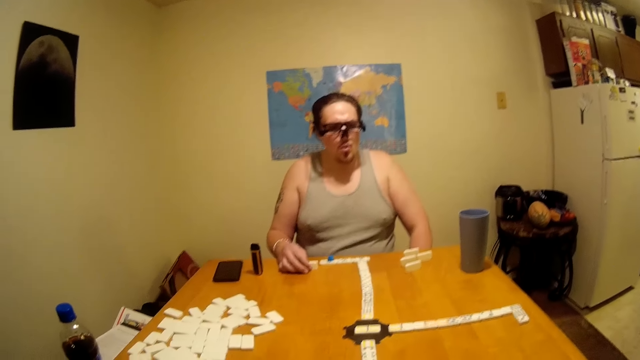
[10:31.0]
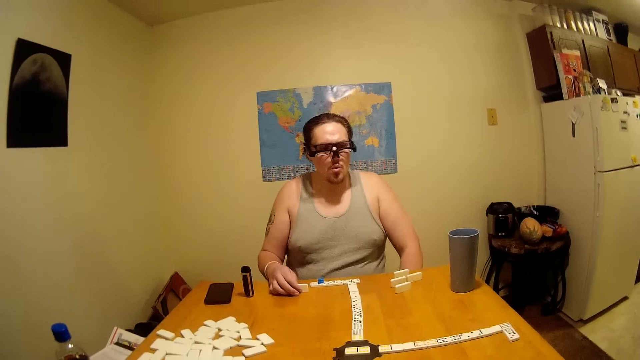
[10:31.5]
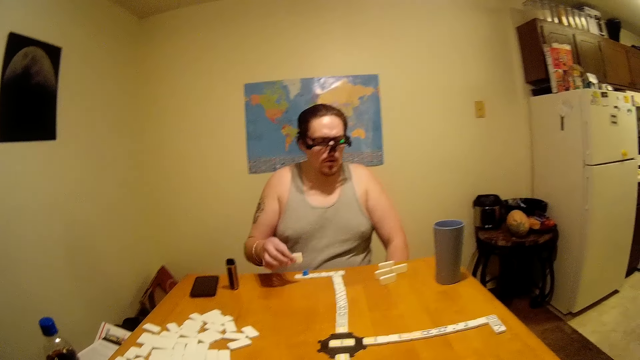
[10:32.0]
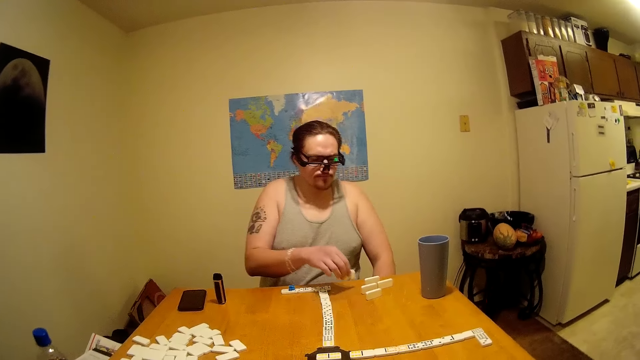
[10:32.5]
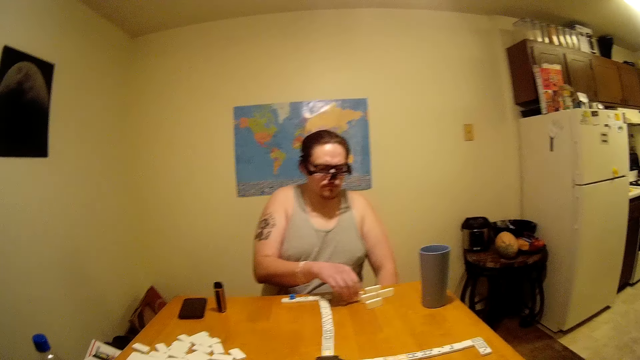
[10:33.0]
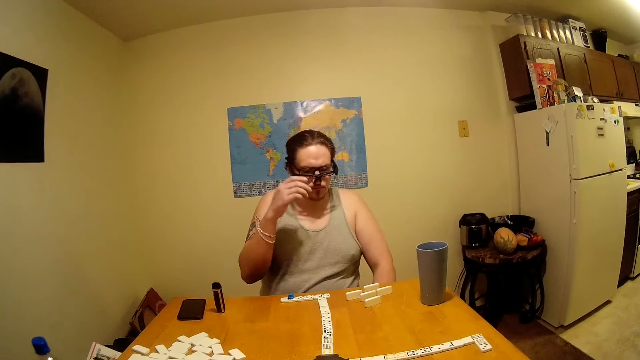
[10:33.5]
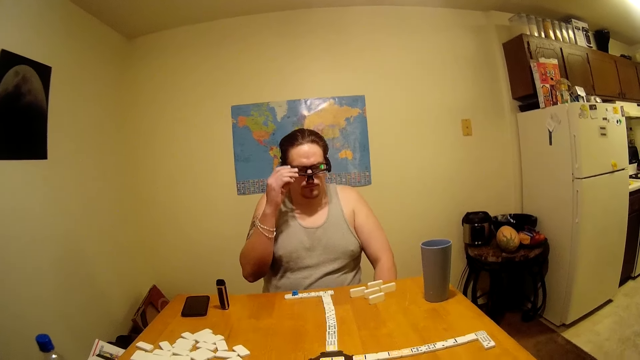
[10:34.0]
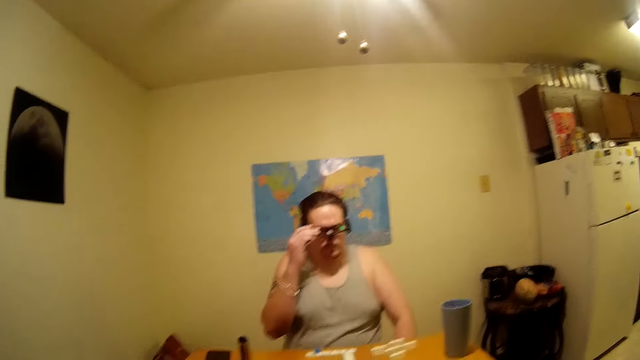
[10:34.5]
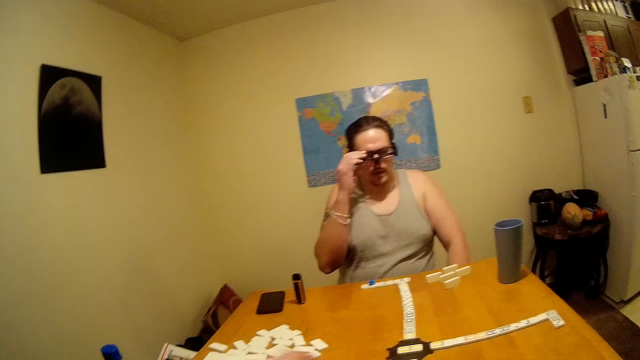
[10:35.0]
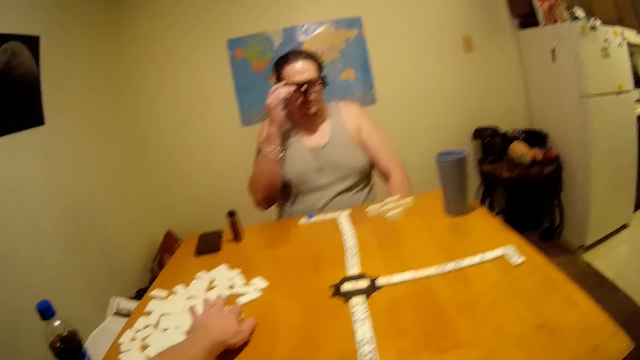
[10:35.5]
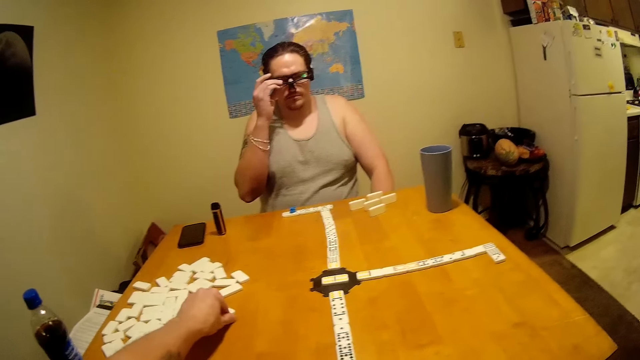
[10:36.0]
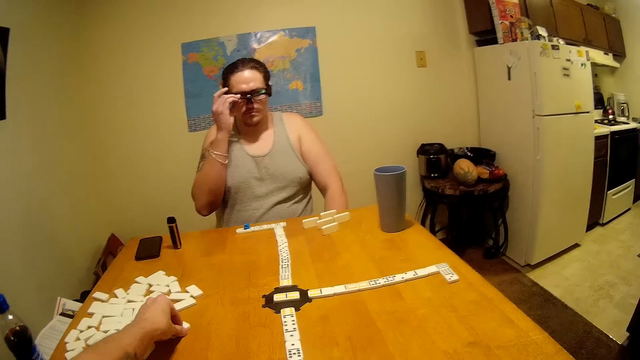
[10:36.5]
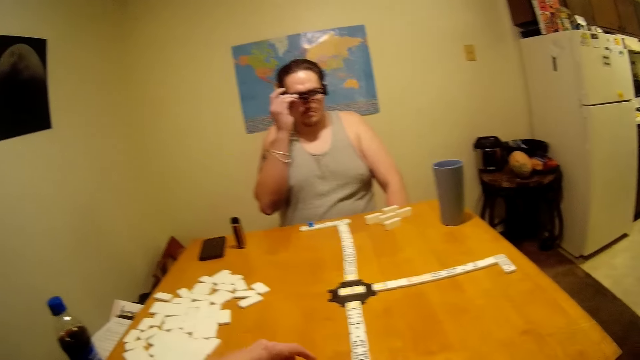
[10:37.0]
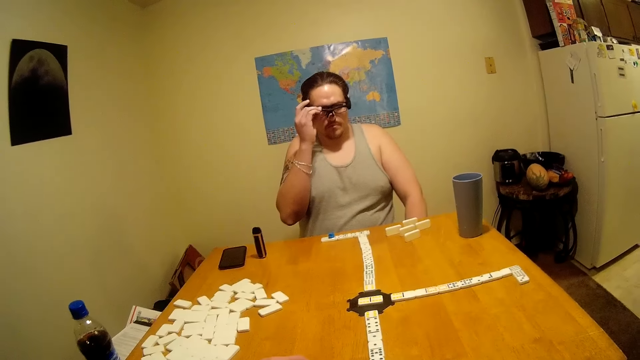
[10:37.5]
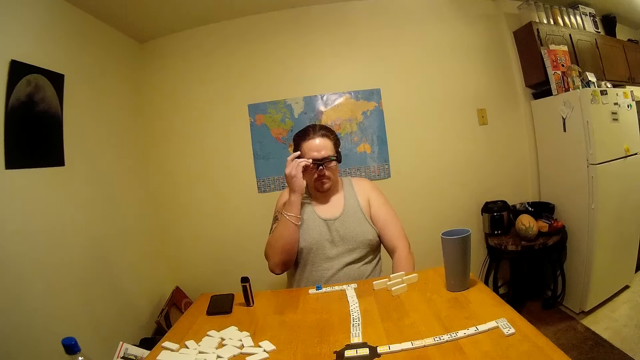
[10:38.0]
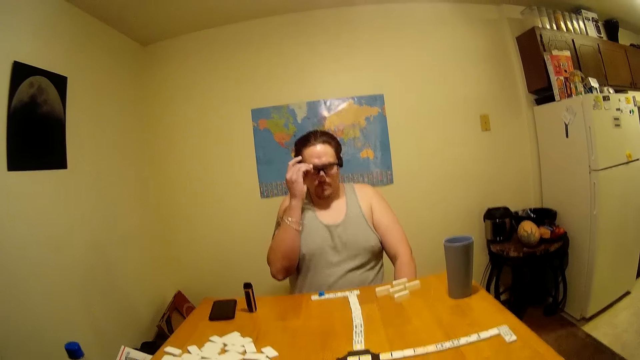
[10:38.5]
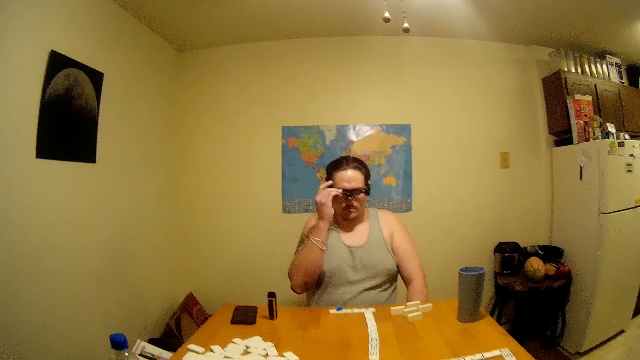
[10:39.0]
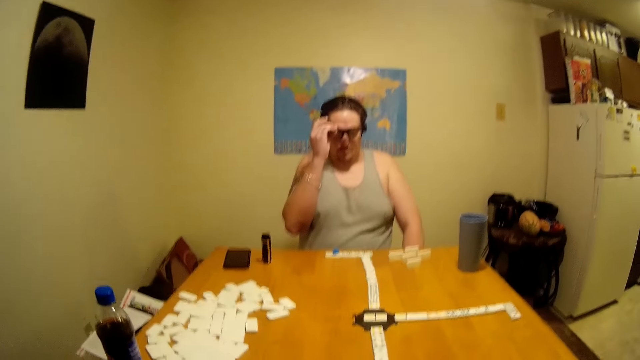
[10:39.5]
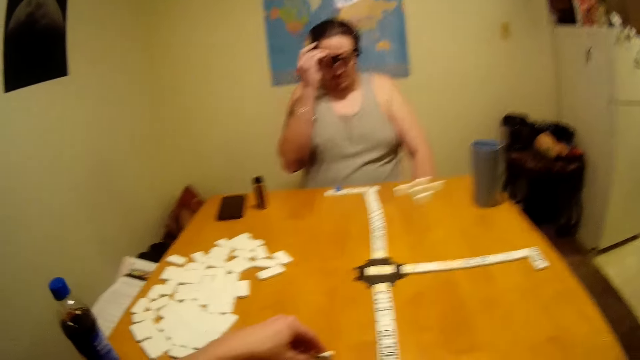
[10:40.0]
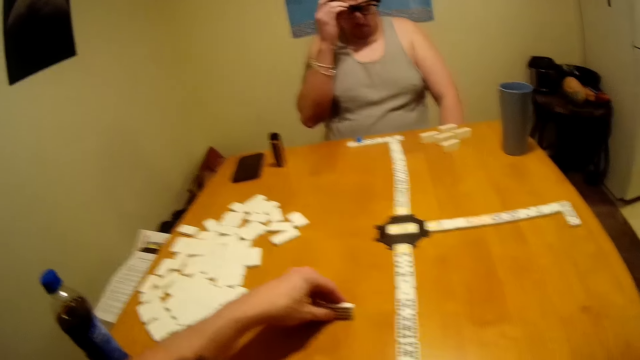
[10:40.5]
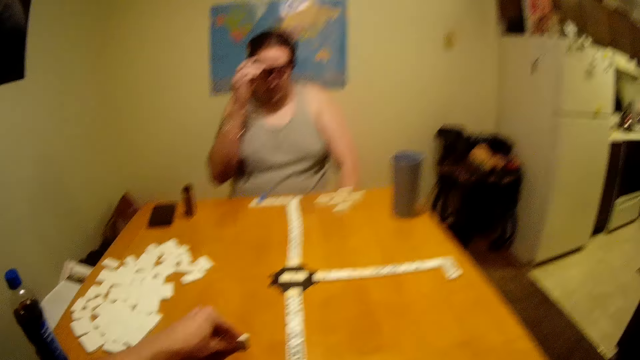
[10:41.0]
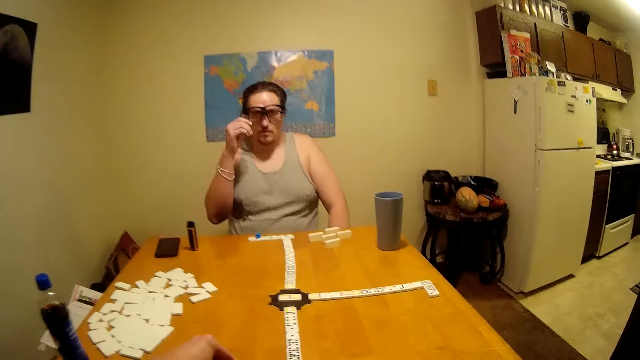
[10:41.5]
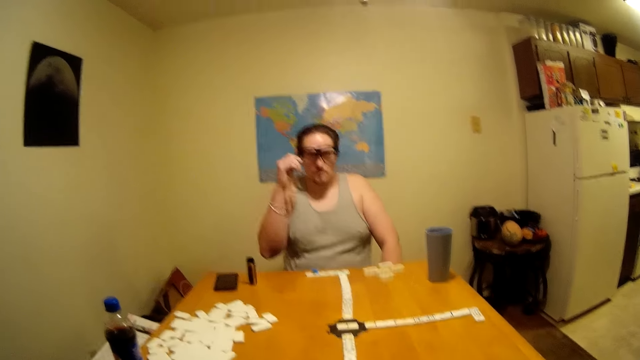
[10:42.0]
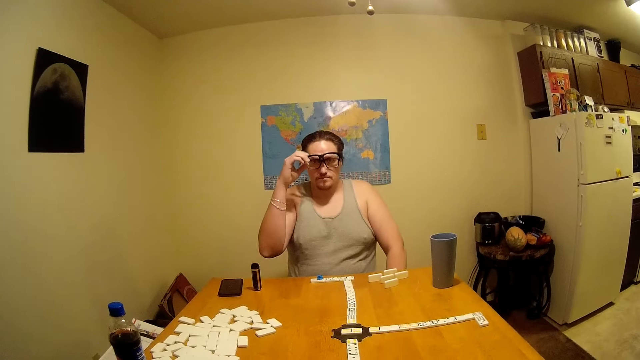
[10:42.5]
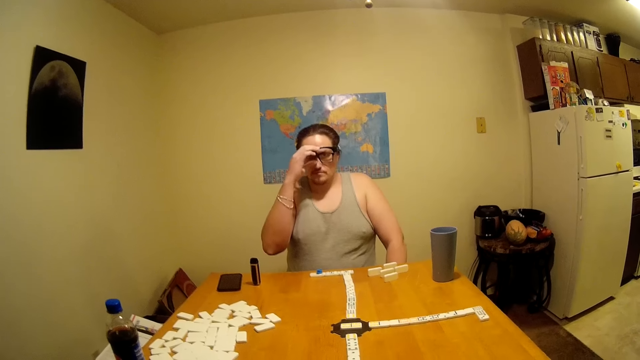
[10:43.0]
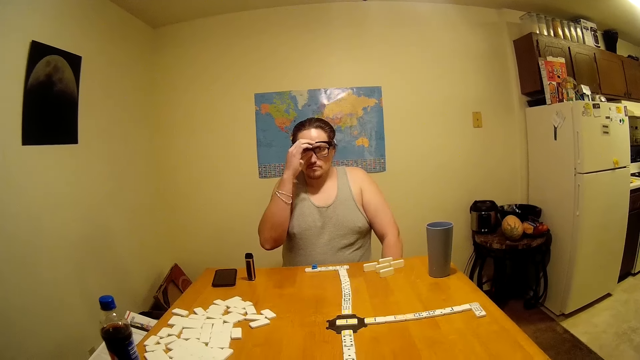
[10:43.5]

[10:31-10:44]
The man puts the domino aside on the table. He lifts a hand. He adjusts his eyeglasses. The camera wearer picks up a domino. The man fixes the glasses. The camera wearer holds the domino.

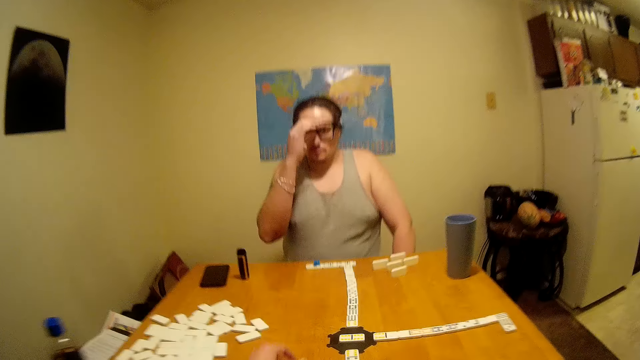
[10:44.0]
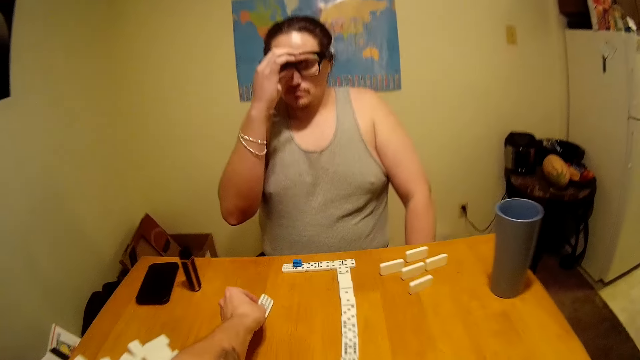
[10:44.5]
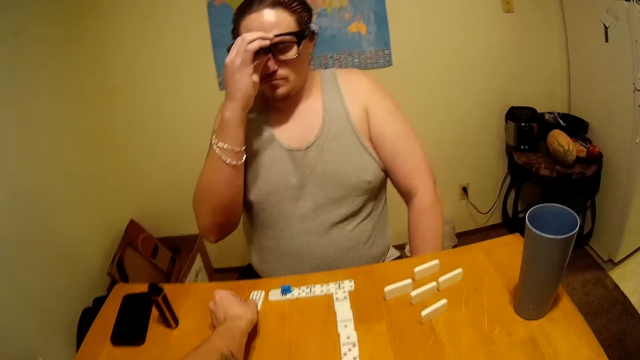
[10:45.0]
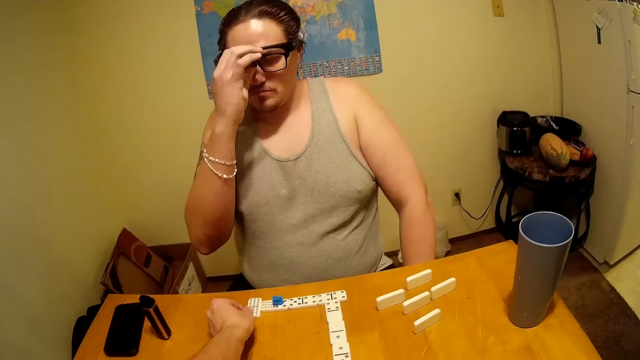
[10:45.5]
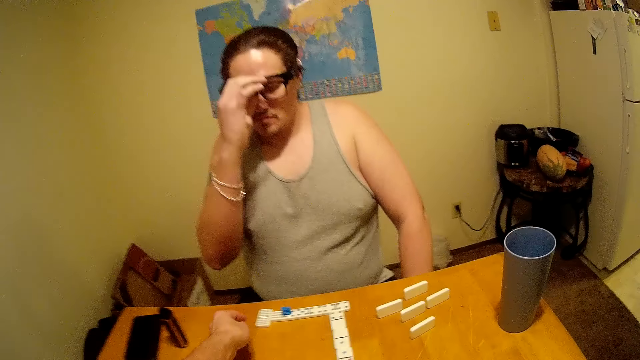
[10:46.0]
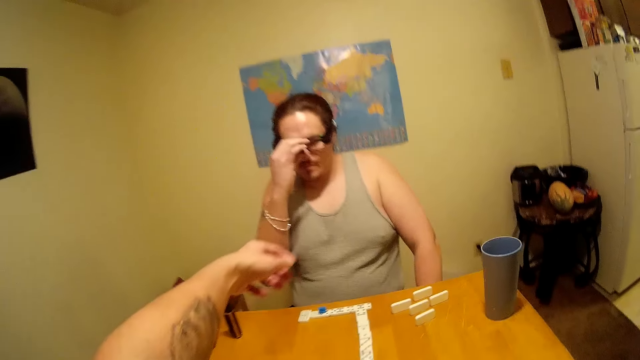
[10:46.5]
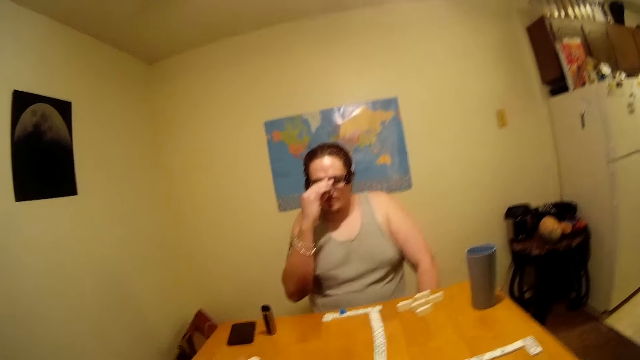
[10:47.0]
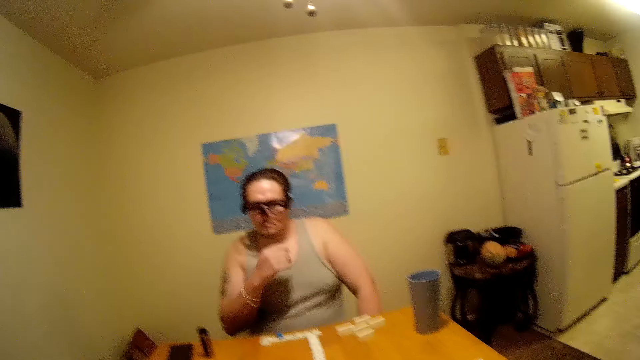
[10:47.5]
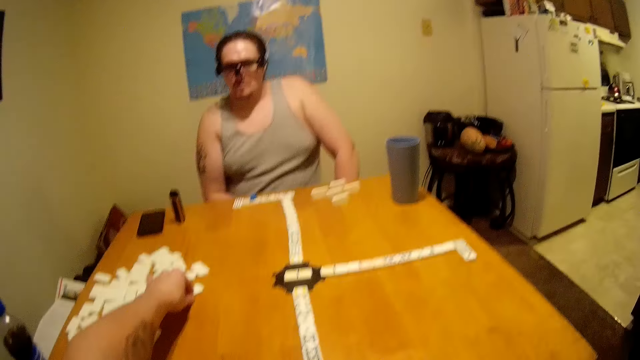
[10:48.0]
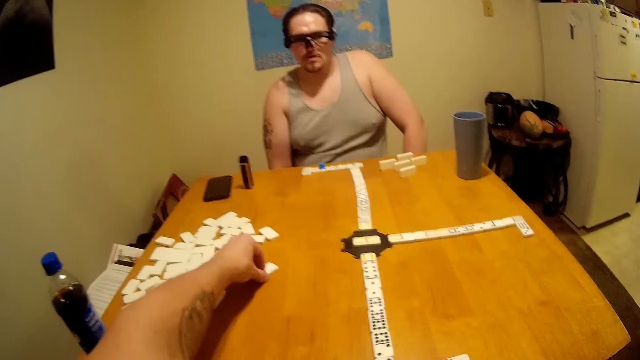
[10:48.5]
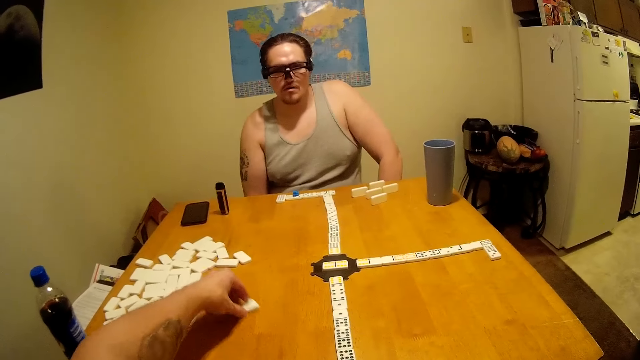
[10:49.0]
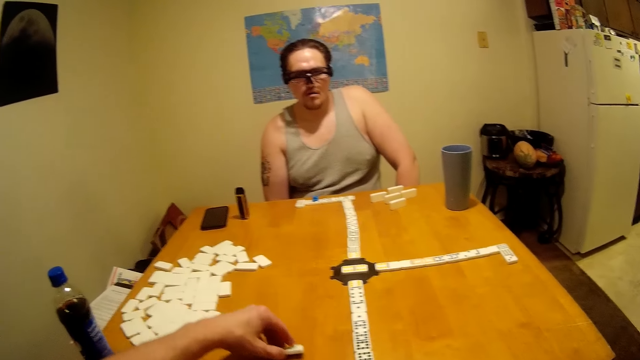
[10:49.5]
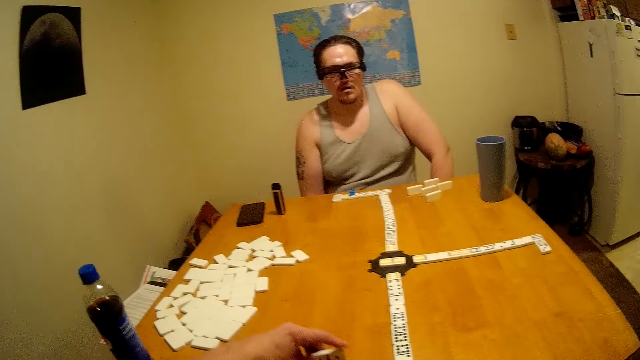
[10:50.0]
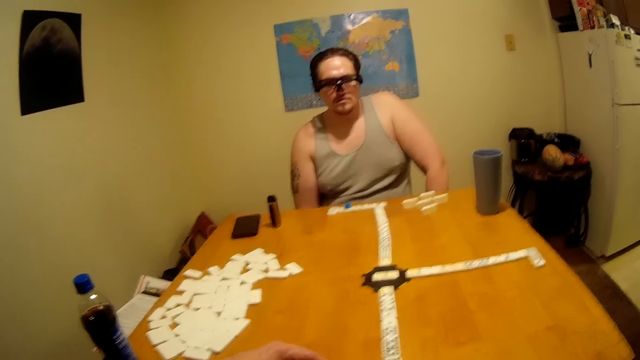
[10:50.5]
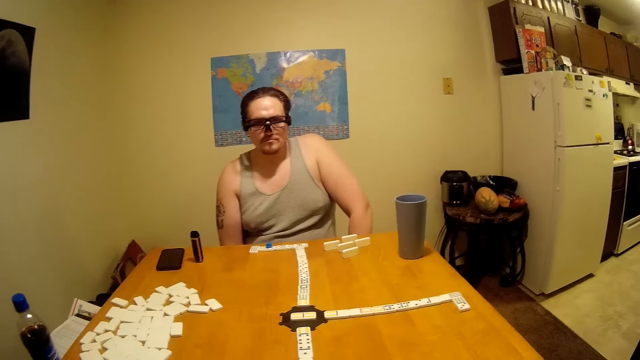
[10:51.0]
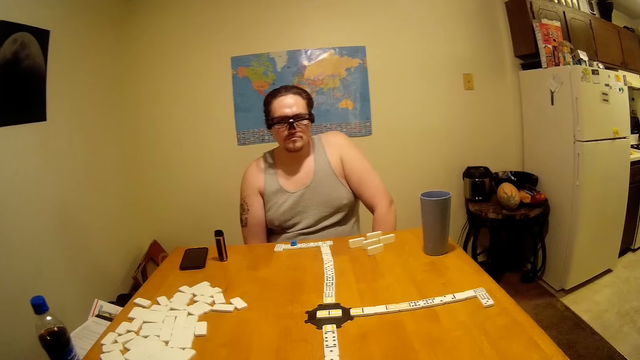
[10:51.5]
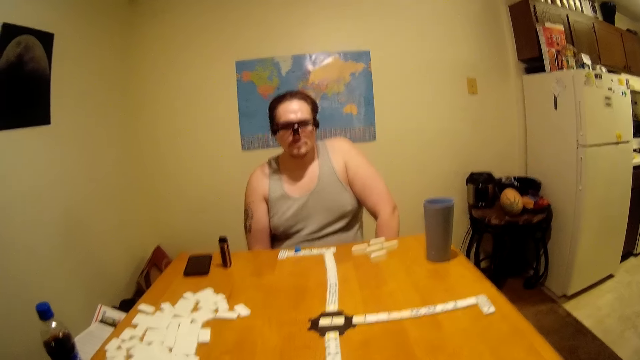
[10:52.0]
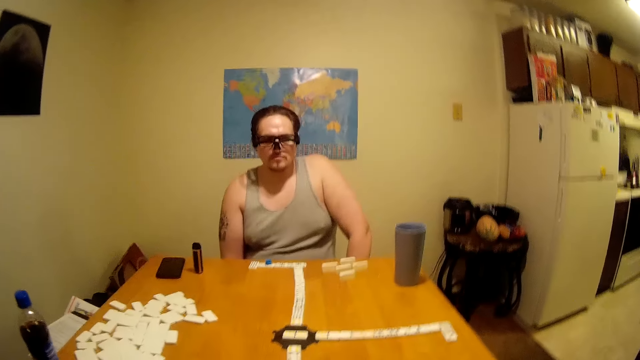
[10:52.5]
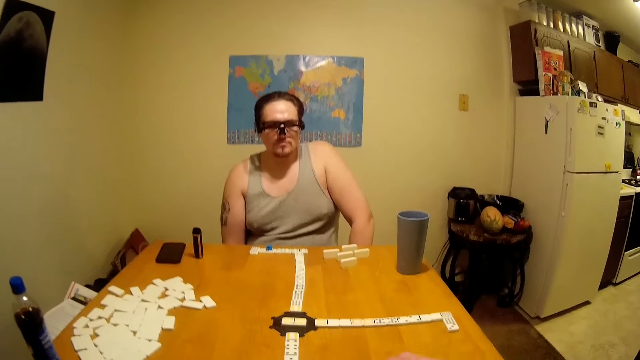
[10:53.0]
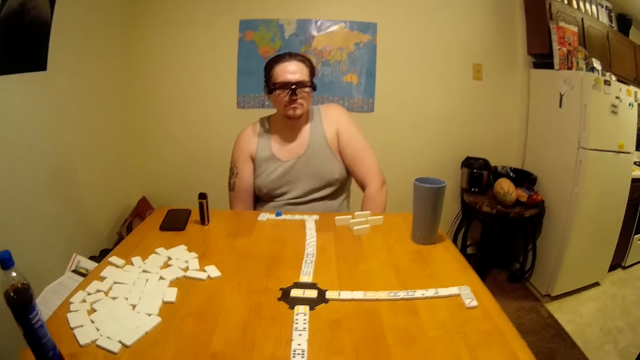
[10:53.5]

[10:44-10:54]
The camera wearer speaks. They pass dominoes to a man. They join the domino. The man holds the glasses. The camera wearer puts a hand back. They pick up a domino. They pull the domino. They join the domino.
